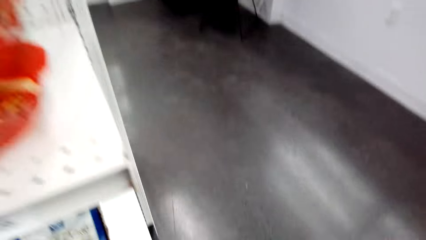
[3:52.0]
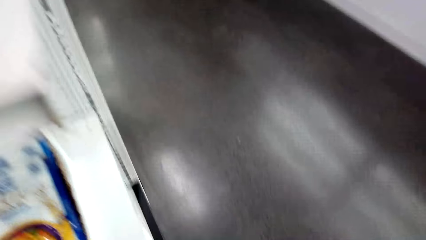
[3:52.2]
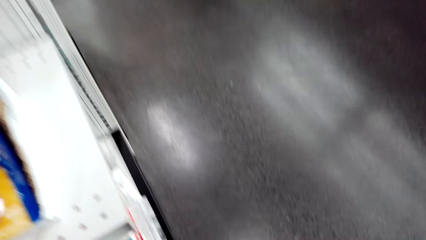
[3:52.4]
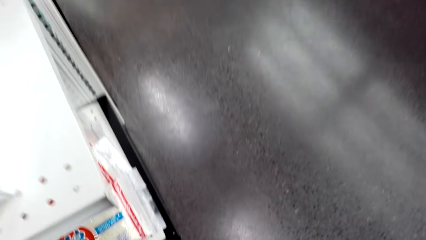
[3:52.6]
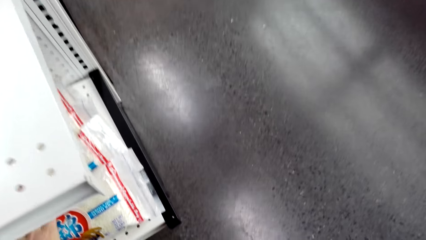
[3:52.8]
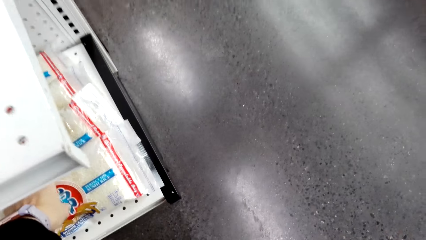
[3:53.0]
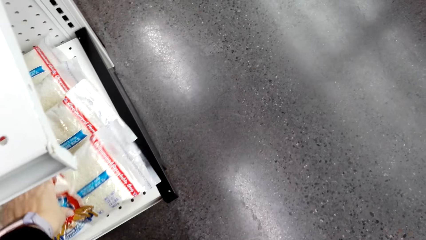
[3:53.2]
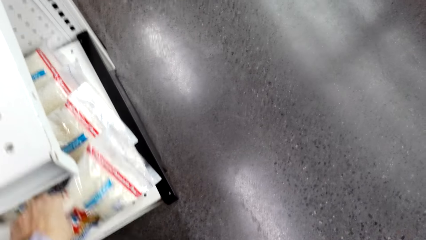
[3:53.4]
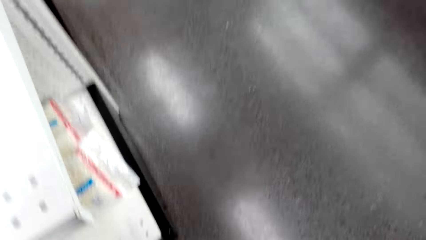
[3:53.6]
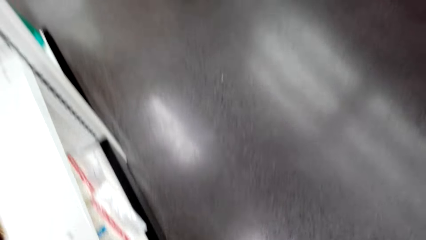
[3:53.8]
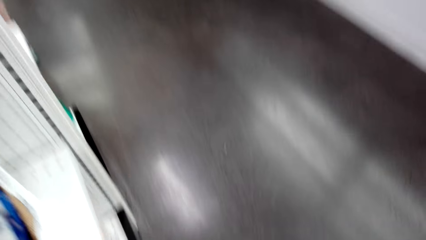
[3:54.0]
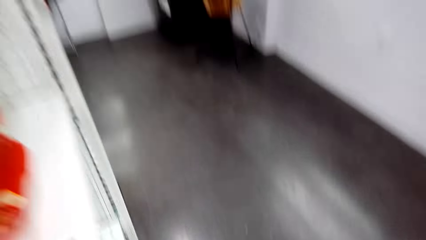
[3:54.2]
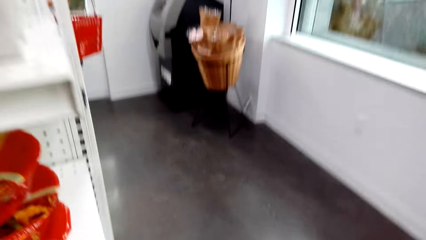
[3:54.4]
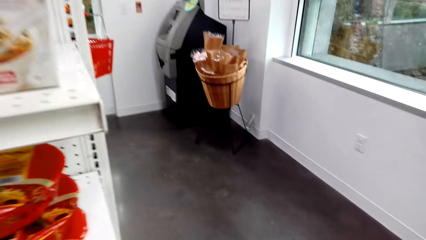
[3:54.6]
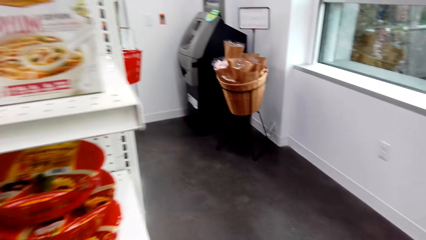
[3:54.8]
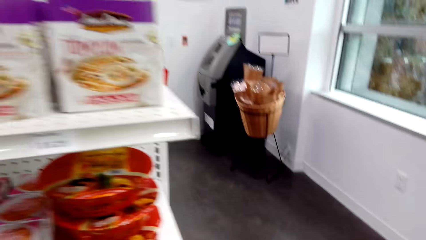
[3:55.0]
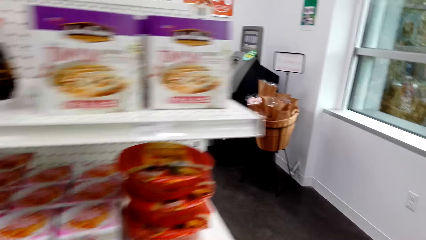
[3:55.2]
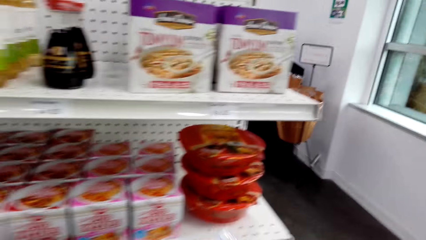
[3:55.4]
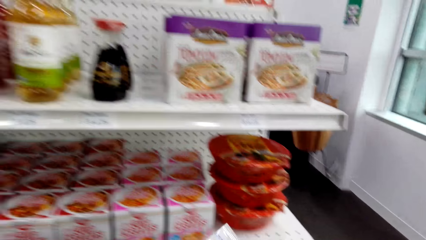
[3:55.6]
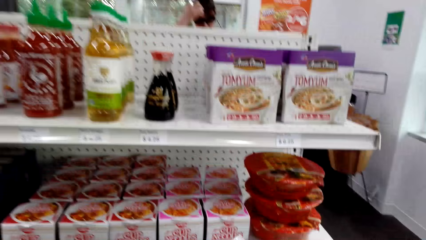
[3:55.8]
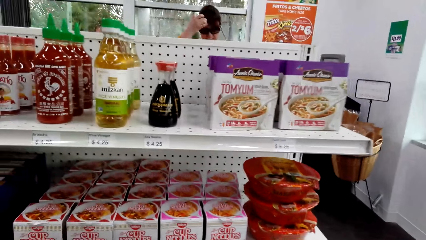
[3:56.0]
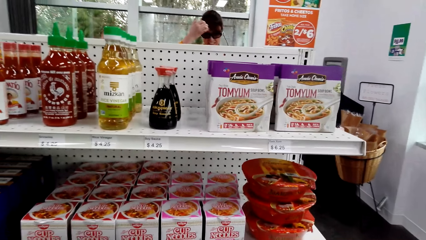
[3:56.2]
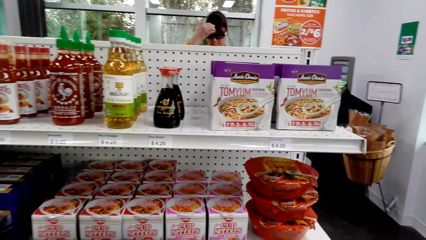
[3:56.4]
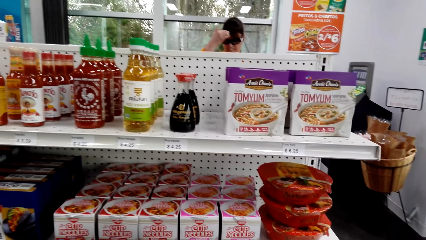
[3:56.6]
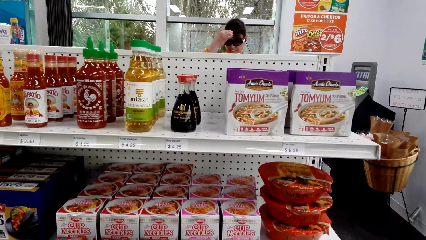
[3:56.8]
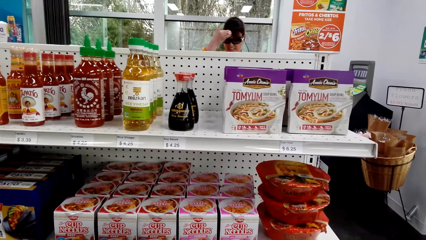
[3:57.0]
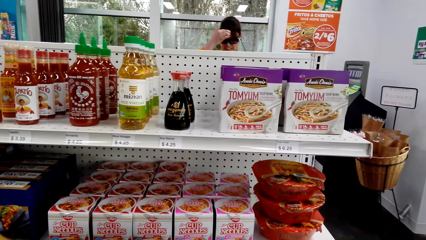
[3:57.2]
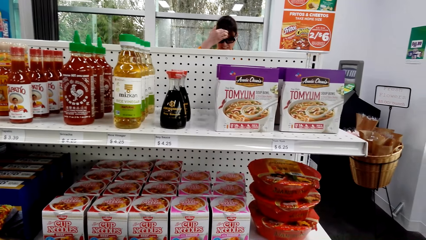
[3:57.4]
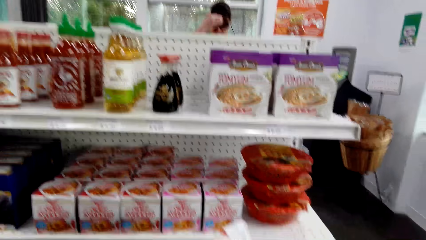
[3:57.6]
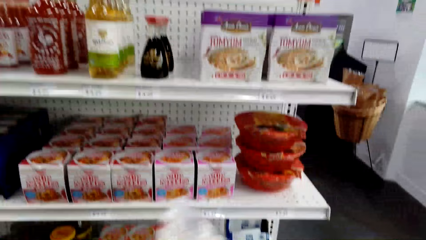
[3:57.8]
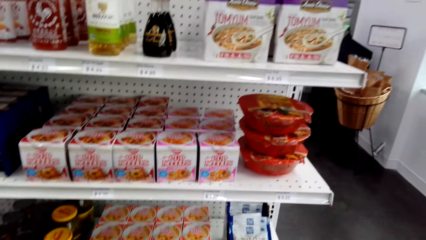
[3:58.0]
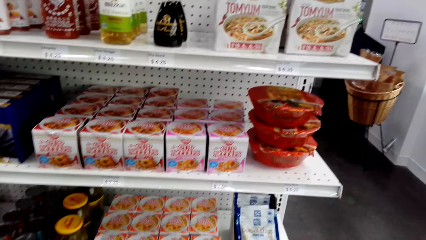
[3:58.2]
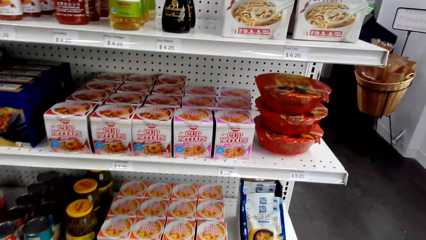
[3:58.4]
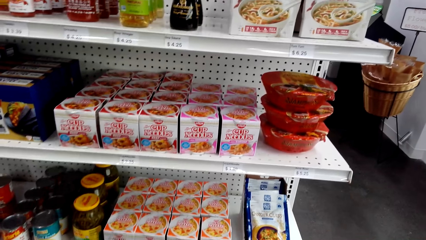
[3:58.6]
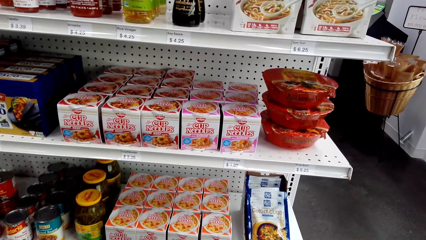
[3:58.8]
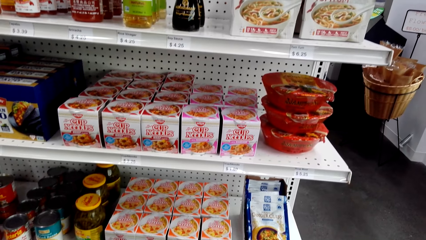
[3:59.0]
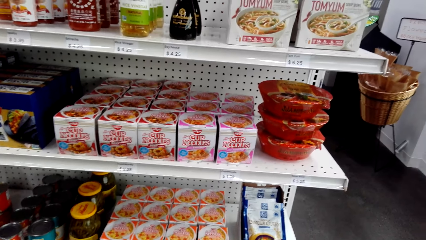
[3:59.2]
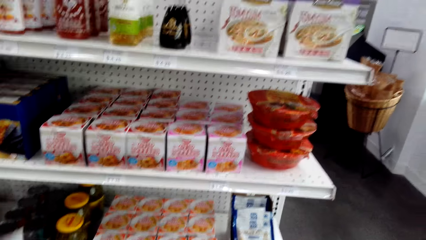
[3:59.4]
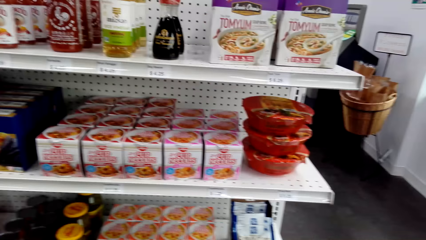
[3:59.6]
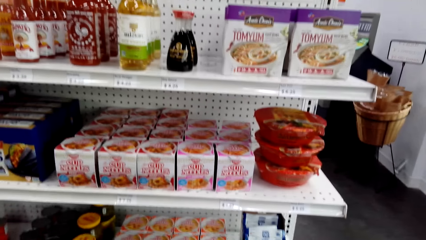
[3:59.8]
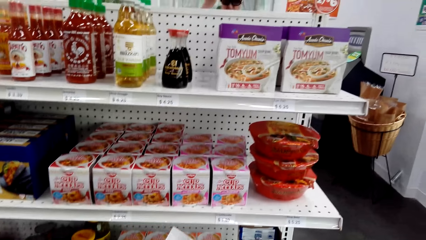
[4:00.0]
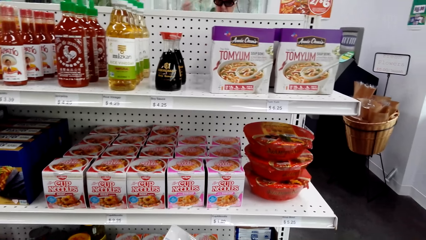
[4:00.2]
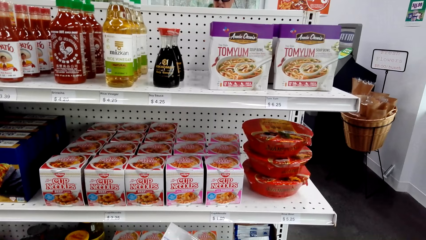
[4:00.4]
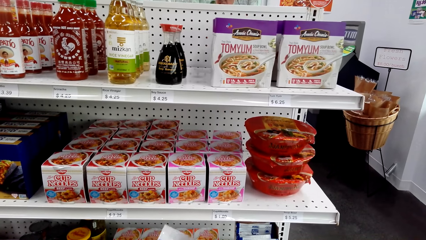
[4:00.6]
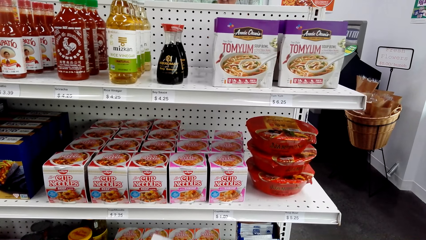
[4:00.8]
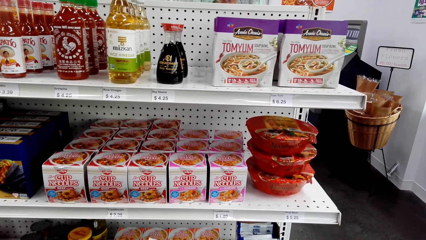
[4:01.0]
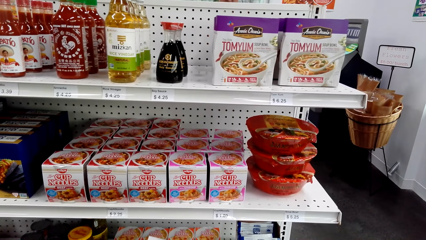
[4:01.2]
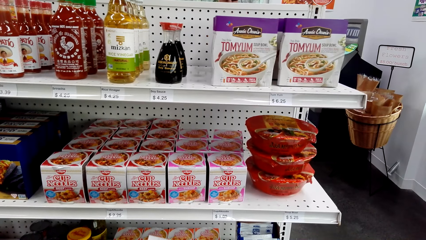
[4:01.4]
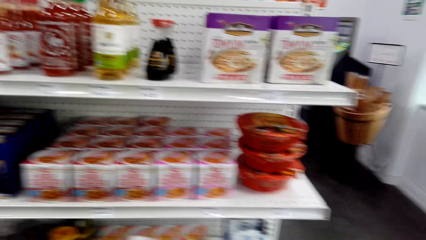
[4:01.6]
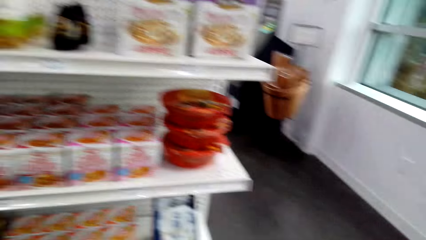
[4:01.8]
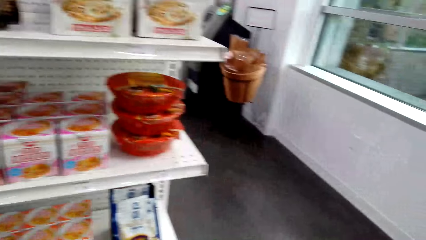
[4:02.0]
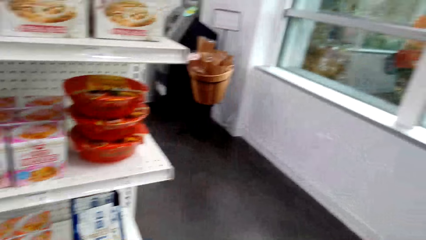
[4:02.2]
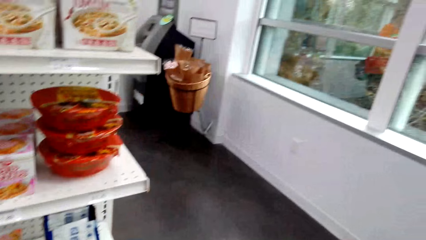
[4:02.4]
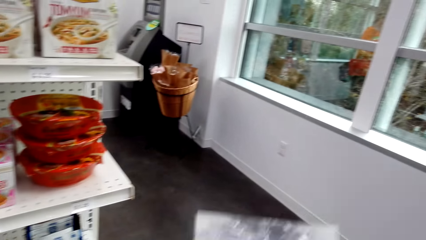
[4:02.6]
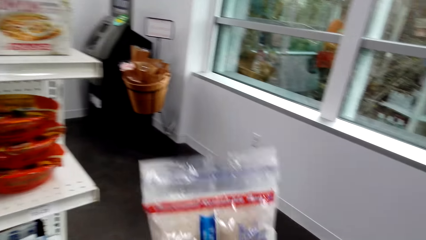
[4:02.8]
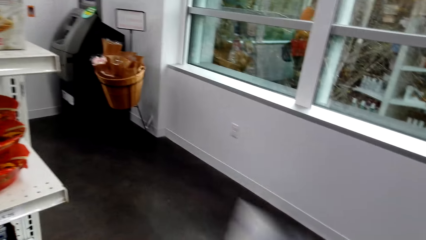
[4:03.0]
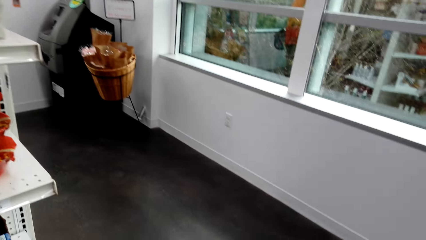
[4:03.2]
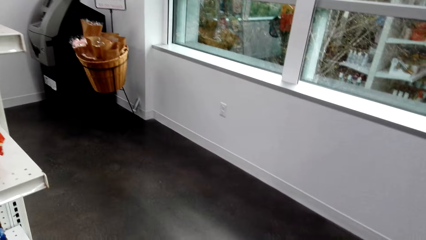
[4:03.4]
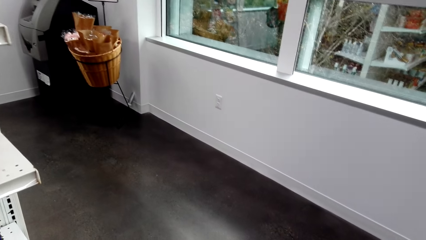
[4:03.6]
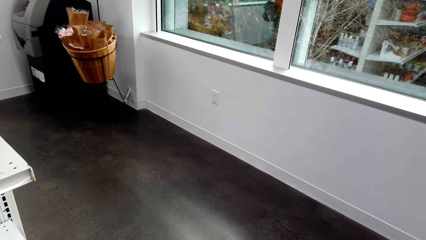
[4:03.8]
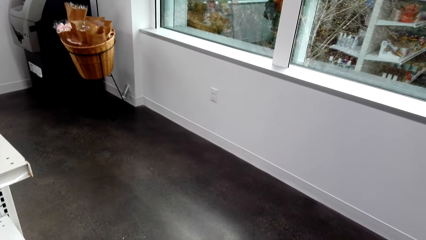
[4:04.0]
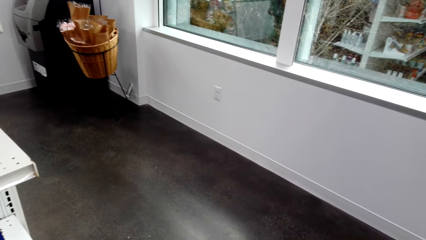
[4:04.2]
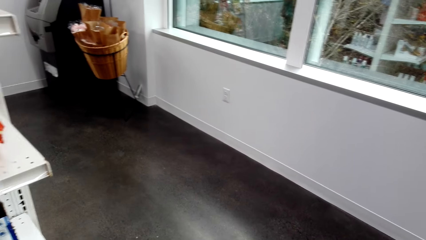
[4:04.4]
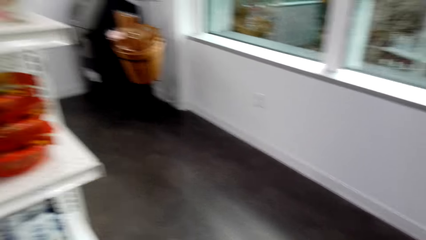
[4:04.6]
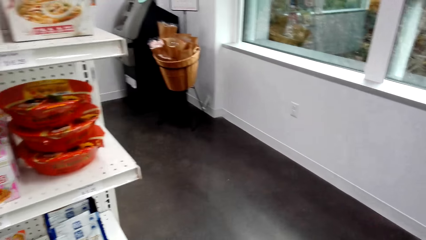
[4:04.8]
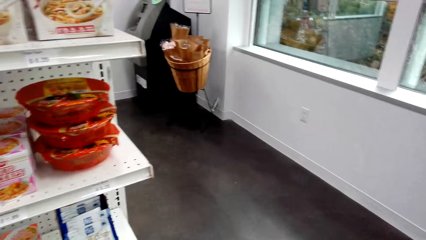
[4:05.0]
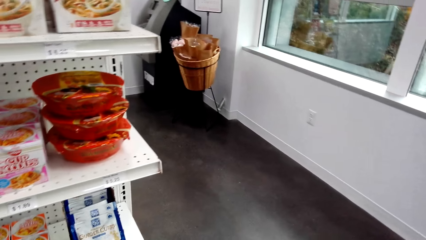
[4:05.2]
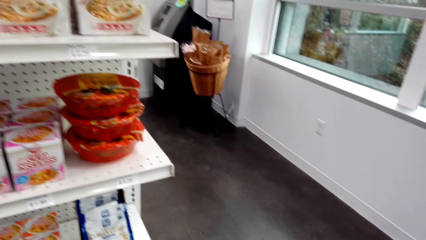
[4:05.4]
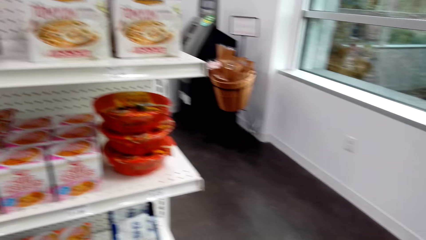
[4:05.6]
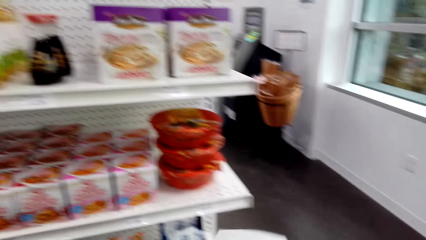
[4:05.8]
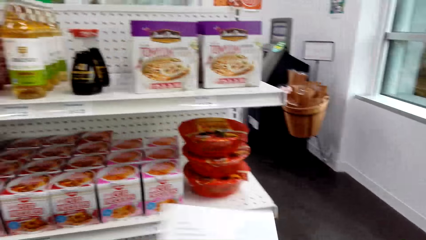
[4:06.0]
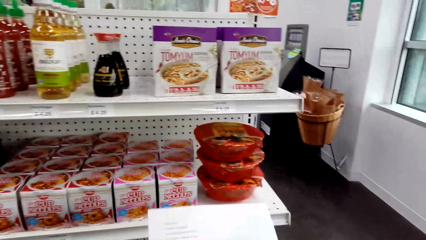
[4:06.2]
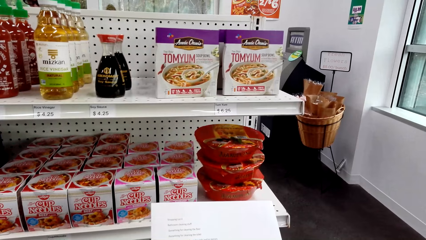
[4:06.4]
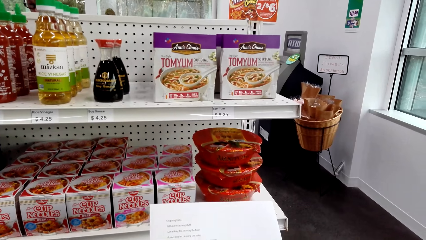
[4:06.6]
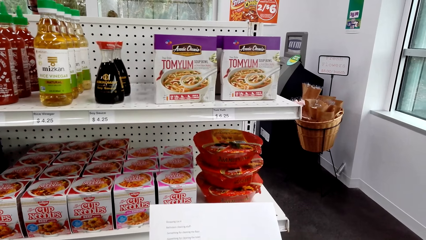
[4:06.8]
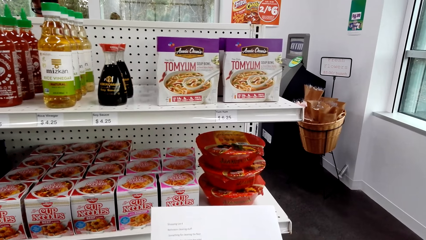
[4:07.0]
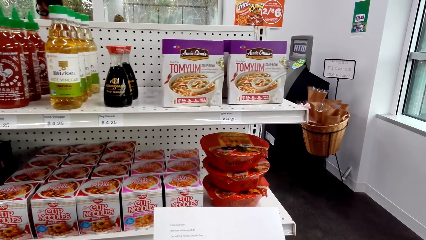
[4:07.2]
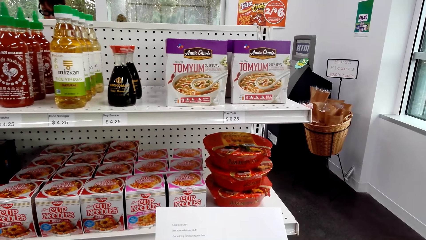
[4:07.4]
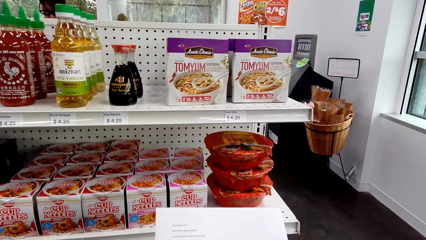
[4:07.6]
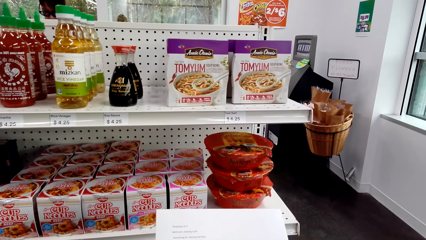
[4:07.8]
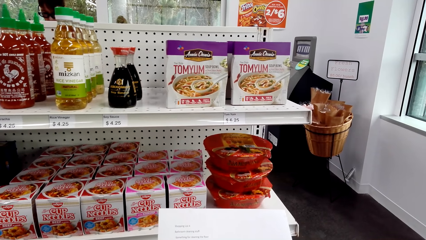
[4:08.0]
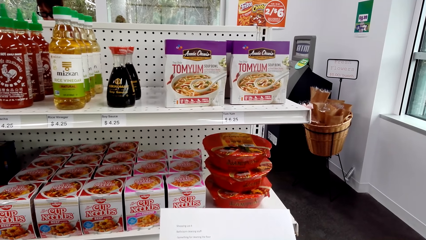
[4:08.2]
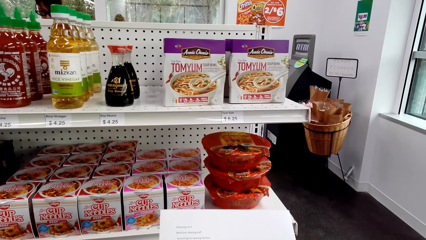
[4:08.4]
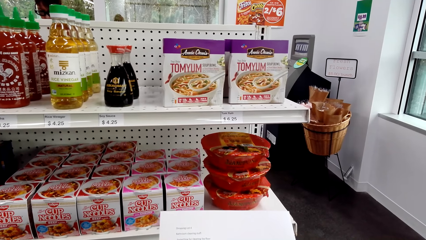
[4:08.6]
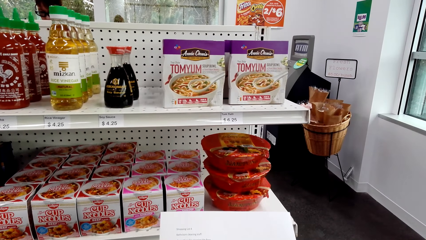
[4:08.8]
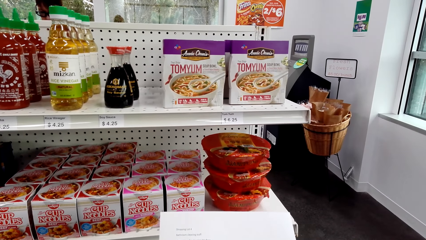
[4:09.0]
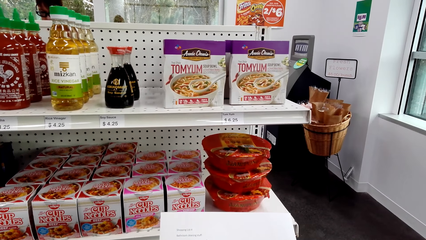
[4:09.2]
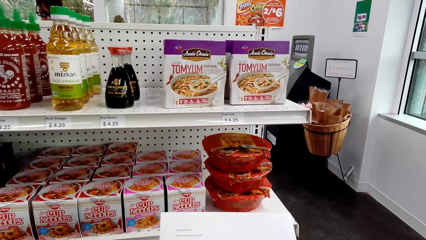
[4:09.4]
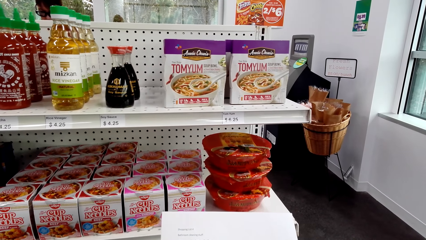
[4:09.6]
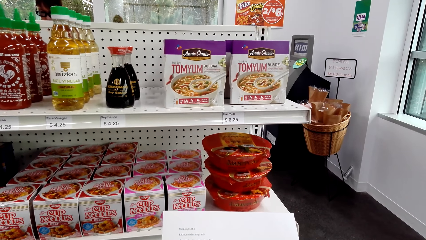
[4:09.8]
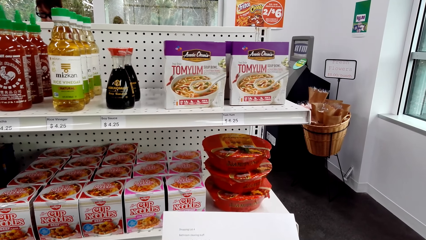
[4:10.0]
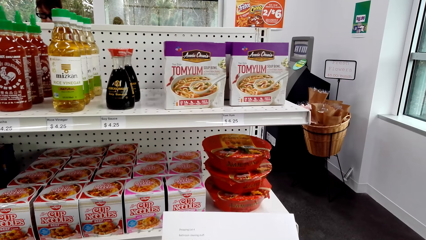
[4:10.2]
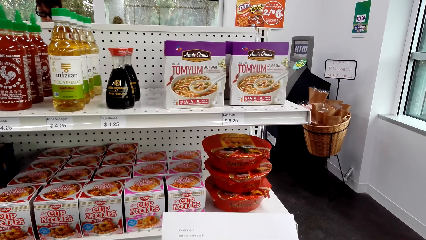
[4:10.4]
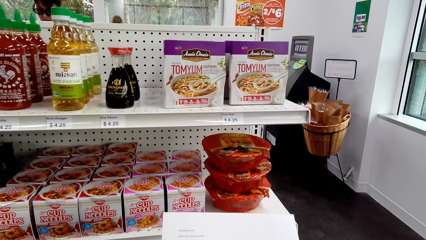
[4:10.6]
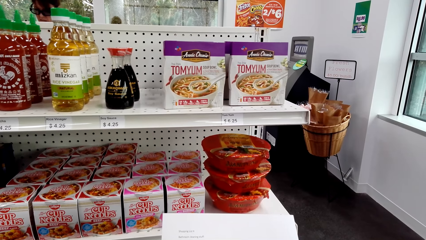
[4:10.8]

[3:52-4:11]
The camera wearer and a woman walk around the supermarket. The camera wearer picks something from the shelf. They converse to the woman. They put something in the shopping tray. They hold something. They check the sheet of paper.
